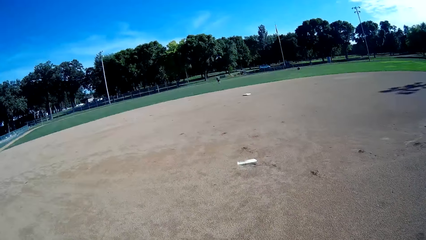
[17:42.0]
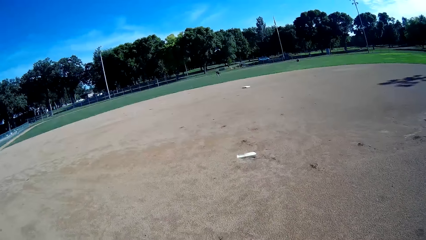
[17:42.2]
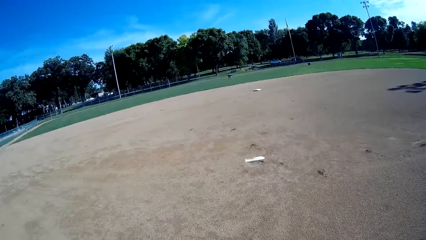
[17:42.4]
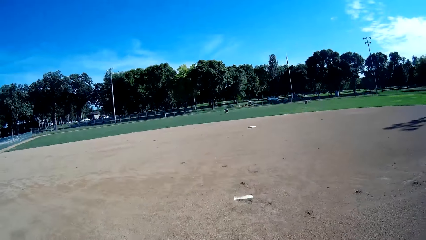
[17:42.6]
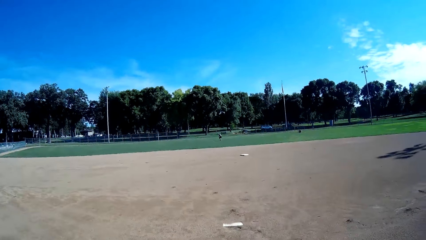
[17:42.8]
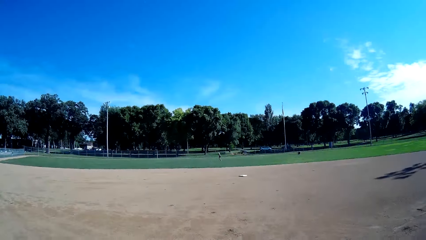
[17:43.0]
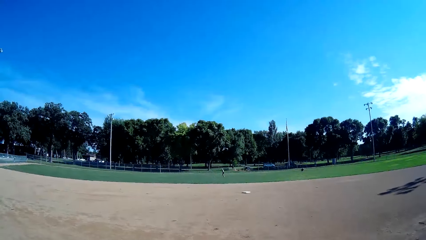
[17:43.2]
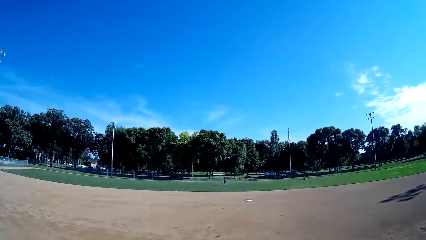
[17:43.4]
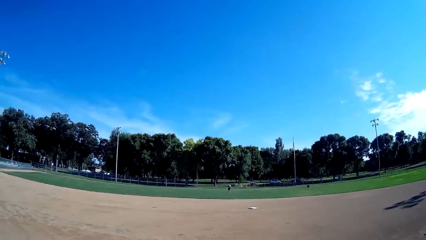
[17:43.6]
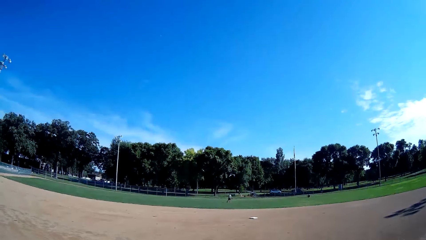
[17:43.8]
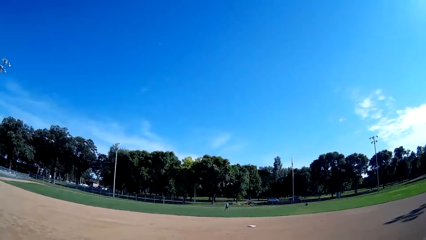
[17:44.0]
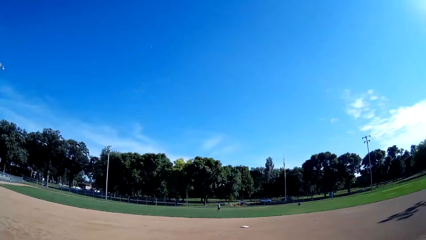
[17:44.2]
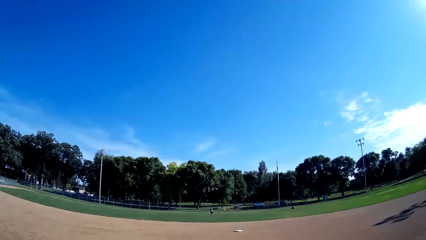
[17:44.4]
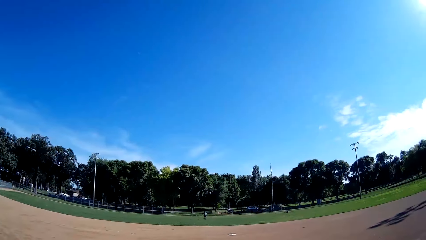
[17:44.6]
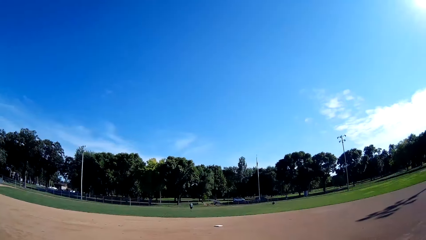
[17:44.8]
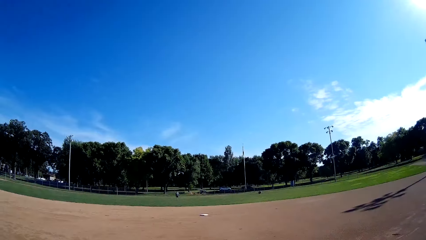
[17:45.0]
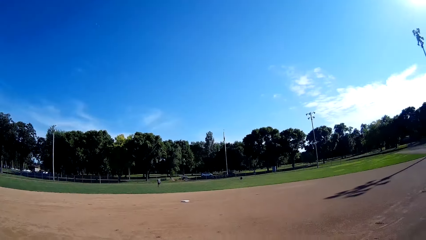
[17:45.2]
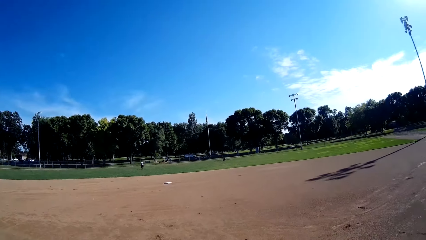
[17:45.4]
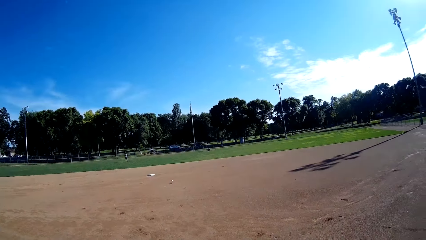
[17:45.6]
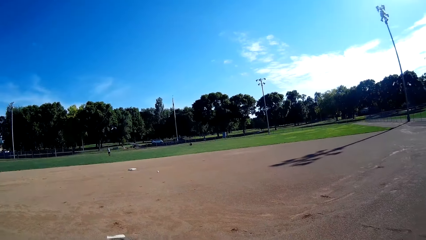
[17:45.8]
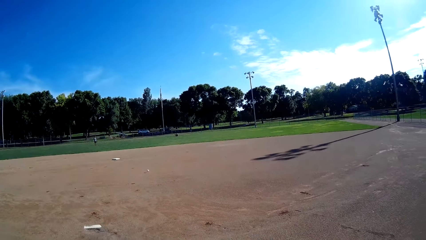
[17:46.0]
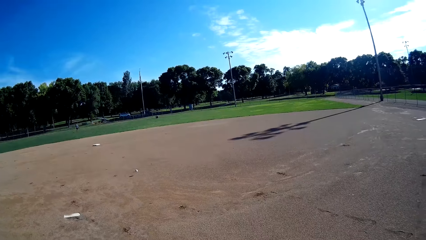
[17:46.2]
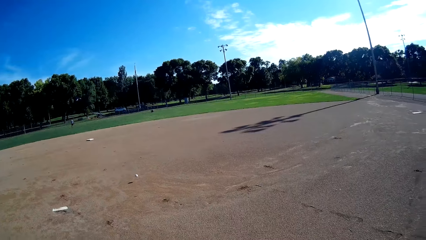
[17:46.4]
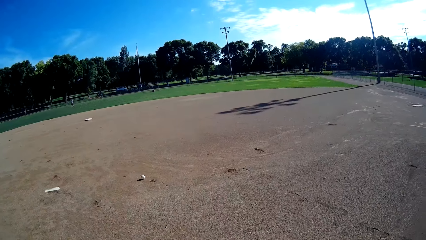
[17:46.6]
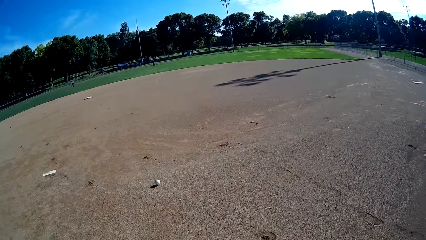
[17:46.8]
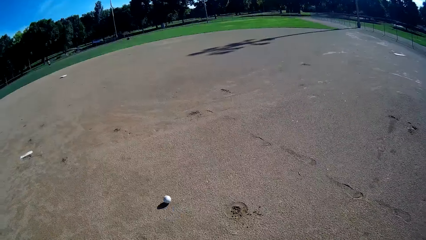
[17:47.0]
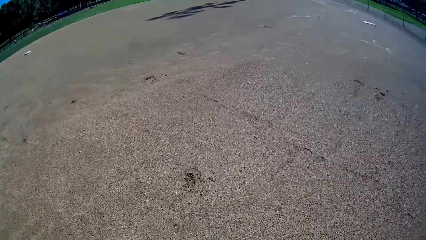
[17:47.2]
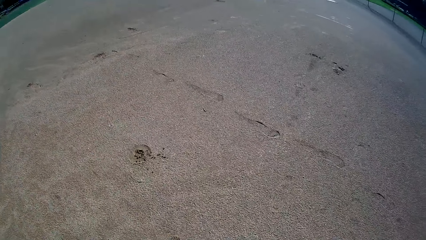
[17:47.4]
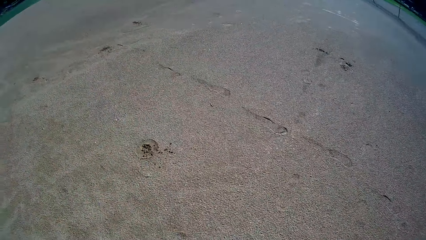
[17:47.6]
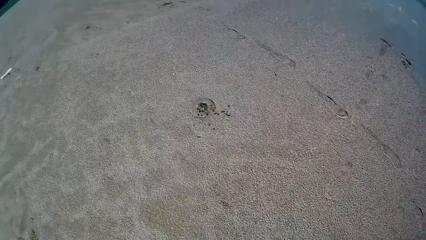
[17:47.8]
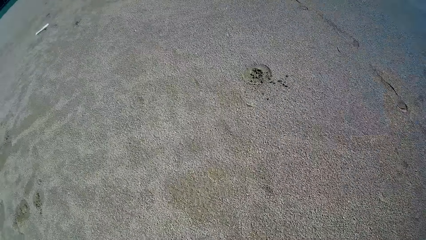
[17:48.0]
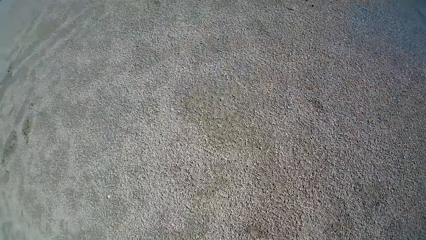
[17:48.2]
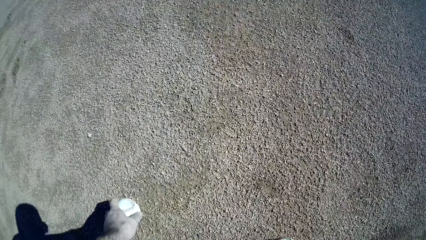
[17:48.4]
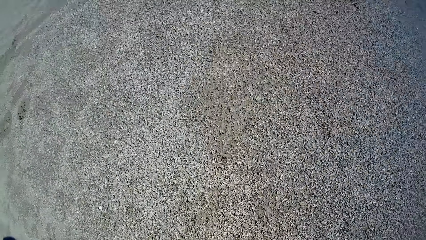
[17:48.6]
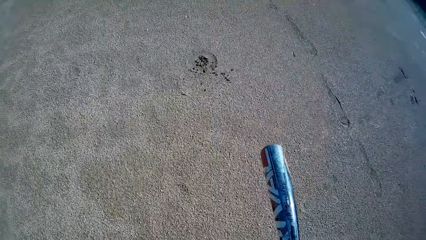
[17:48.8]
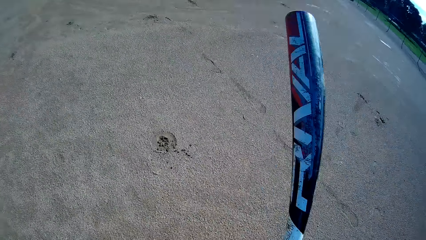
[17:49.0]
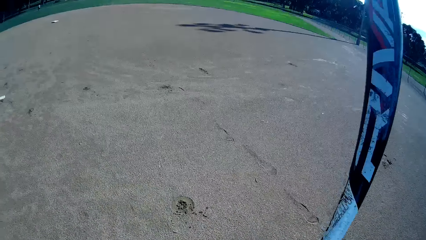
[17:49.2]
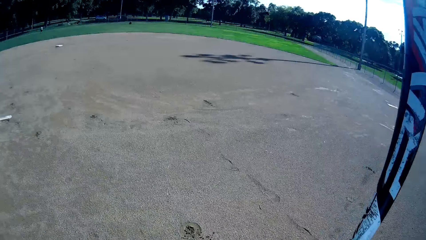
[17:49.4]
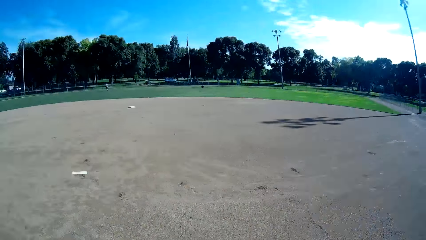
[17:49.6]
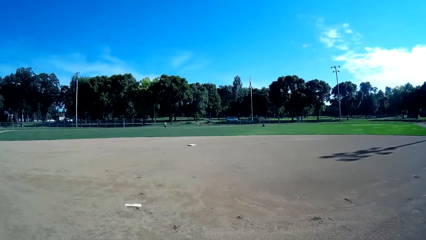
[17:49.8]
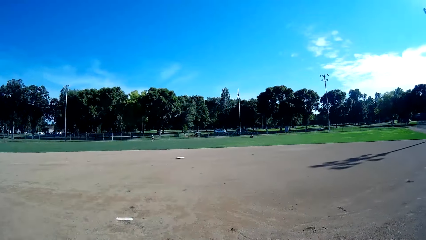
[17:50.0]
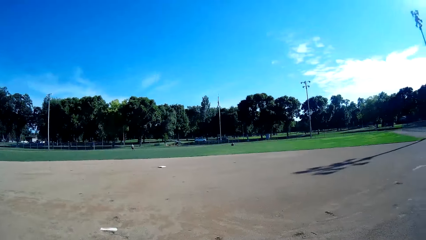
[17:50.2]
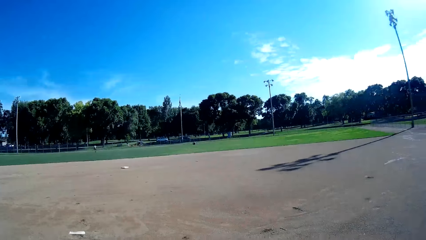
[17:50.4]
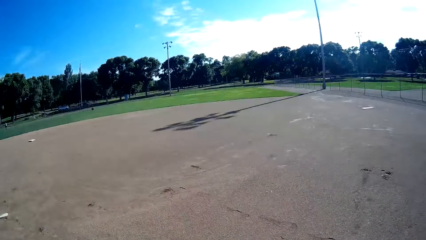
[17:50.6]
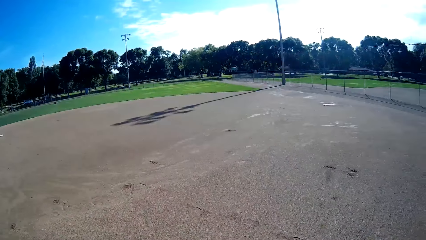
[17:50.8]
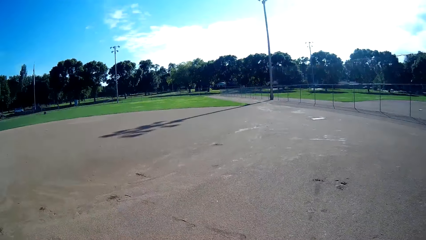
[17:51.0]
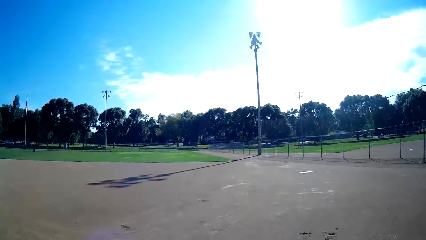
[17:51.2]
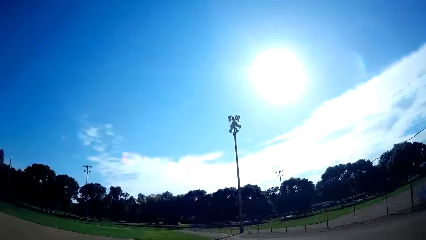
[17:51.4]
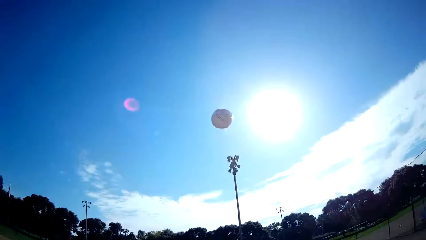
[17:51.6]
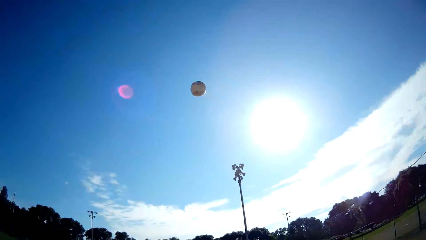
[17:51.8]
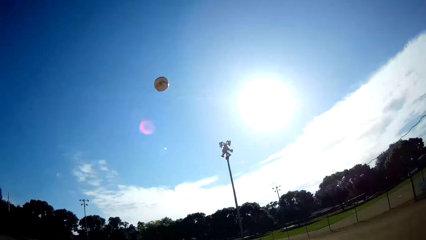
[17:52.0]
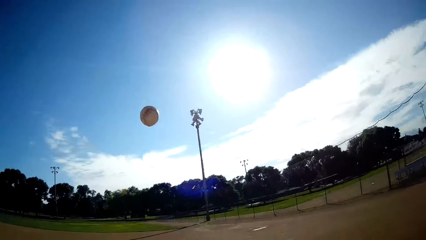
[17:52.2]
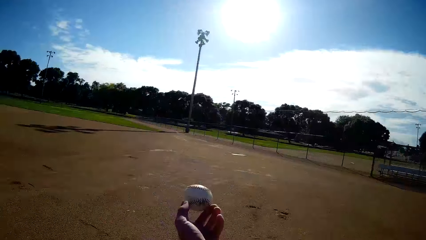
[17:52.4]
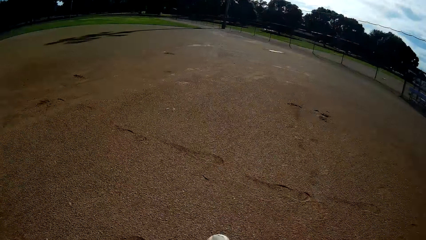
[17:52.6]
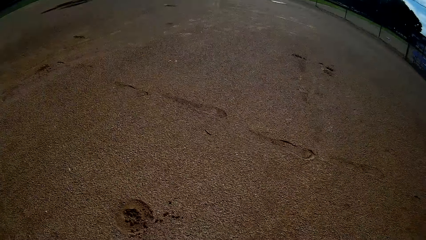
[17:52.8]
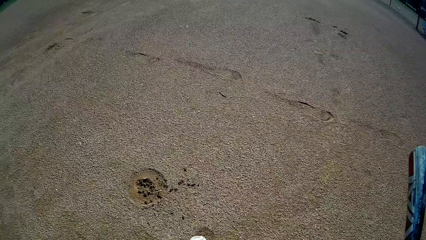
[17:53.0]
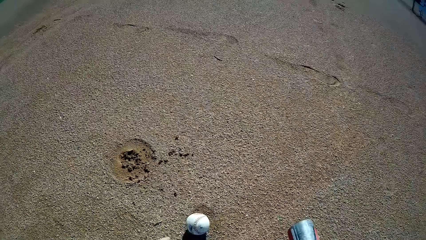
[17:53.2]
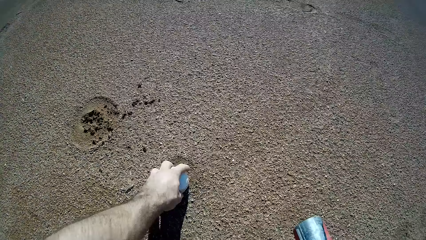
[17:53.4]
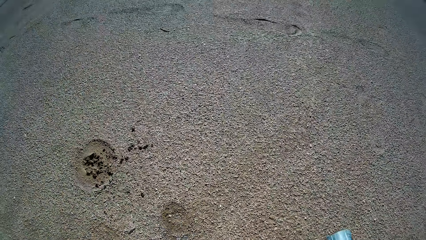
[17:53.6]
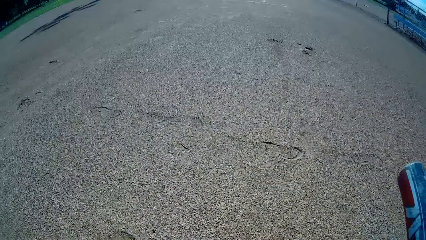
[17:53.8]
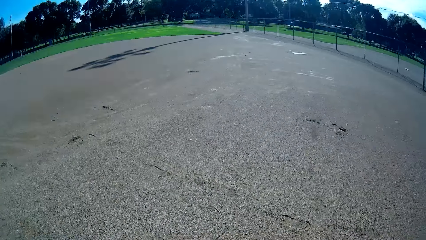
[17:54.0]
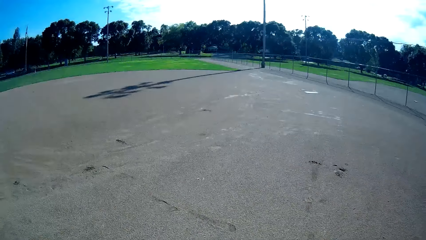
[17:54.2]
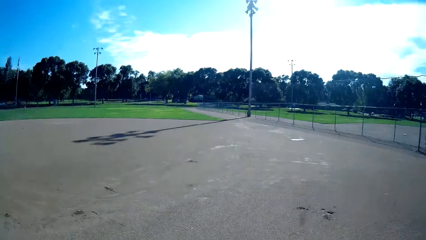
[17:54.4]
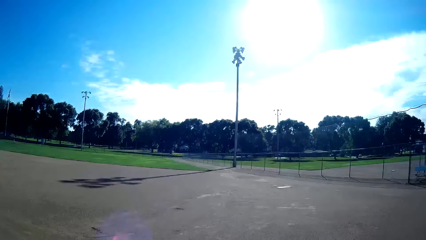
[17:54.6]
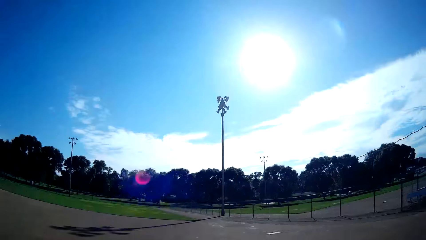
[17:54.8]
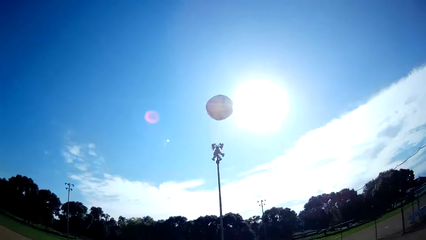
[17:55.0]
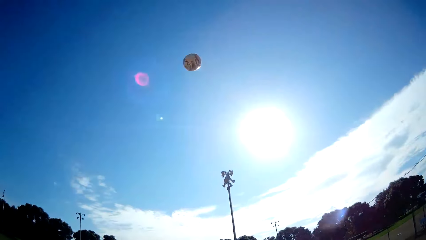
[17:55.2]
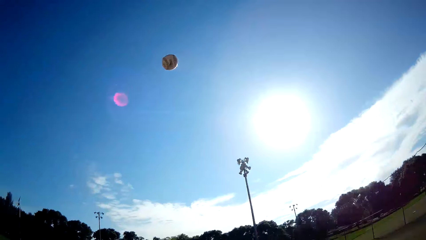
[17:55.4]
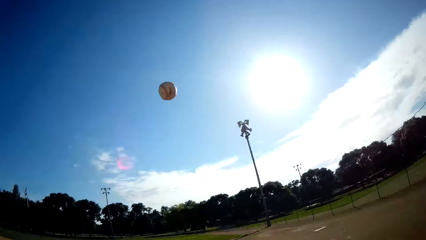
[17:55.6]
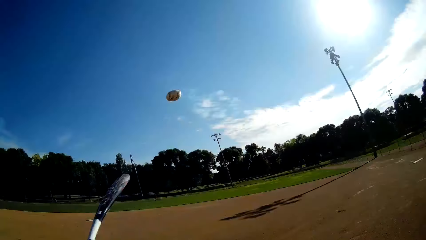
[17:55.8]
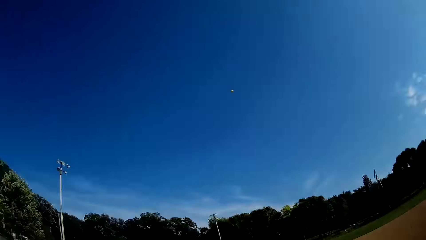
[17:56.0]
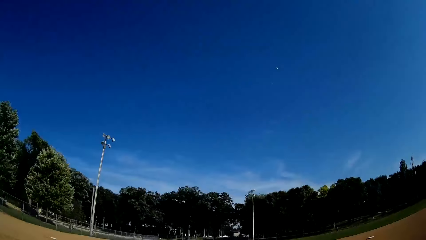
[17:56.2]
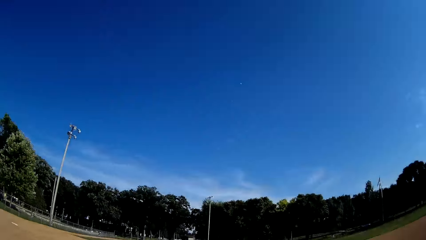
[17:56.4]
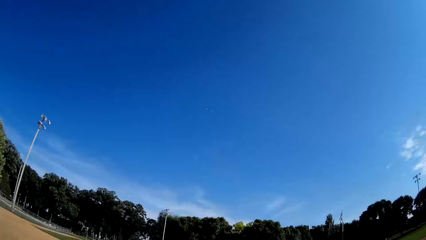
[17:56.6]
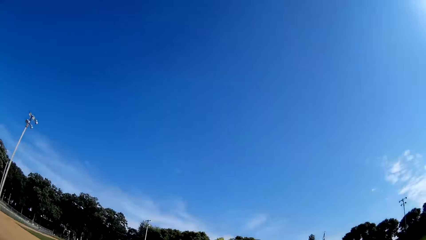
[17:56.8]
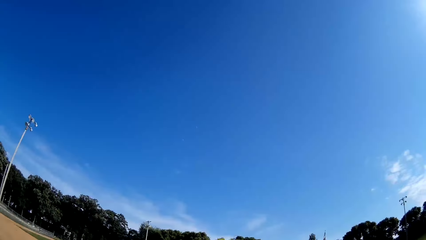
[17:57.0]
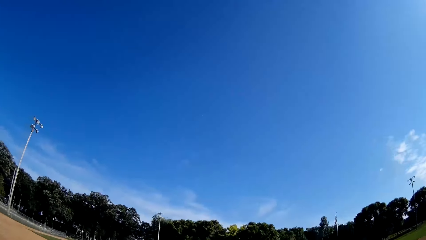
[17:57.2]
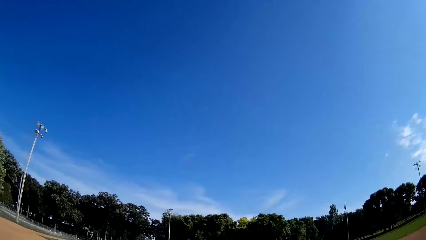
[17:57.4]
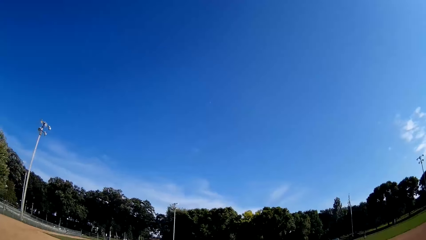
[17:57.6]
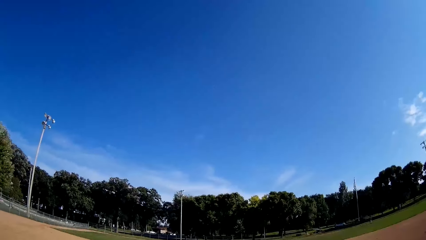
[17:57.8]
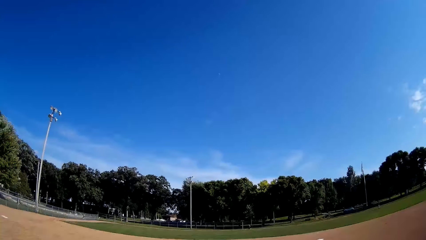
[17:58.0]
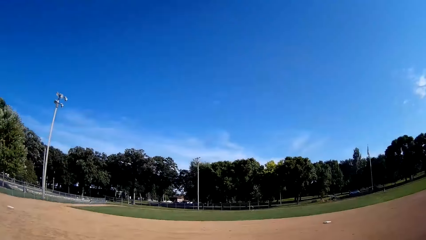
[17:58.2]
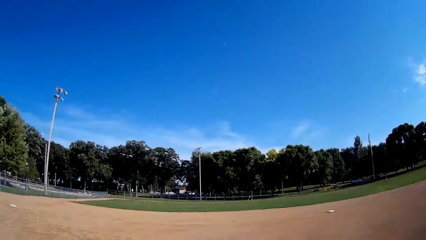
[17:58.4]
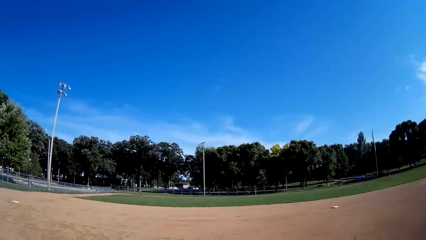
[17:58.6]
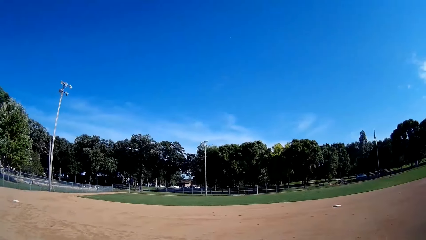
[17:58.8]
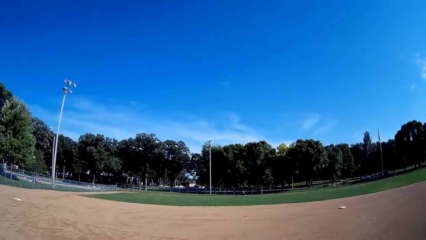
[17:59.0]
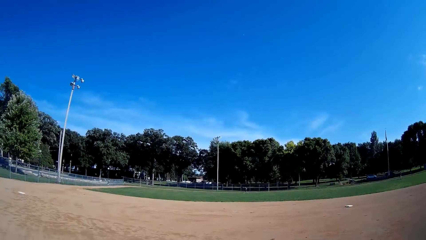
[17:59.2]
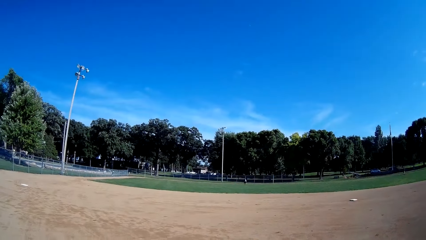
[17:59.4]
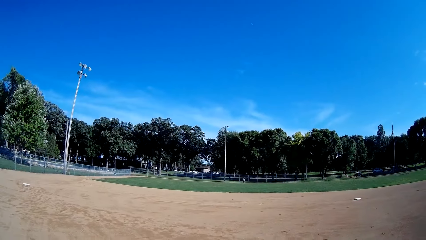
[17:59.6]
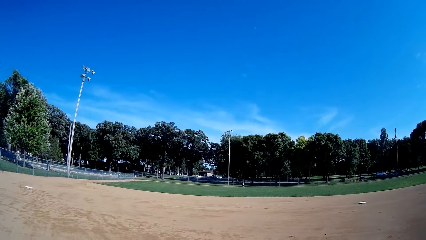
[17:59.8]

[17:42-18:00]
A man throws a baseball to the camera wearer. The camera wearer picks up the ball from the ground. He catches the ball. He throws the ball up, catches the ball with his hands, and picks up the ball from the ground. He throws the ball up. He hits the ground using a cricket bat. He plays the baseball towards the man.
